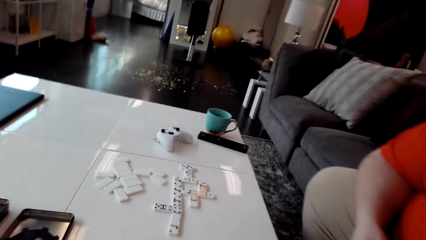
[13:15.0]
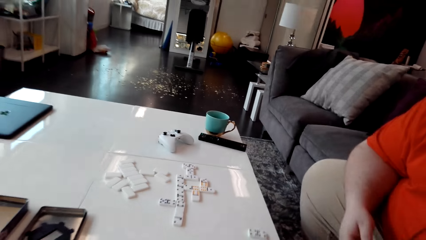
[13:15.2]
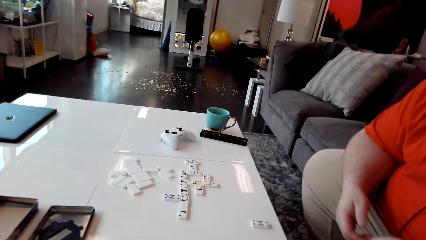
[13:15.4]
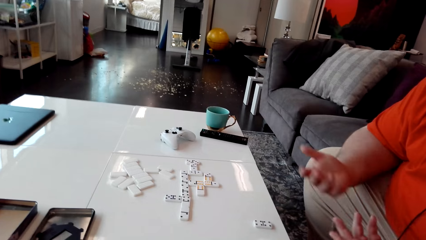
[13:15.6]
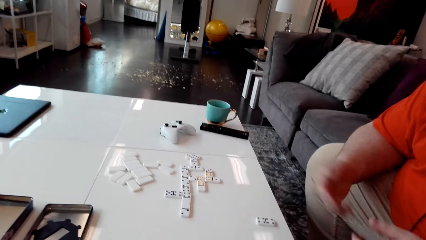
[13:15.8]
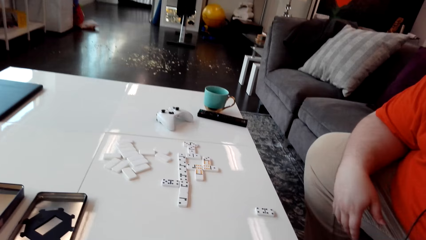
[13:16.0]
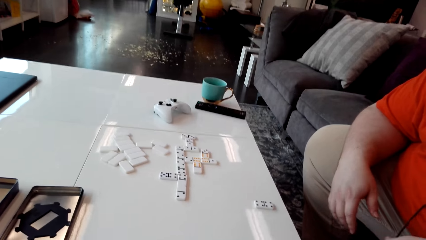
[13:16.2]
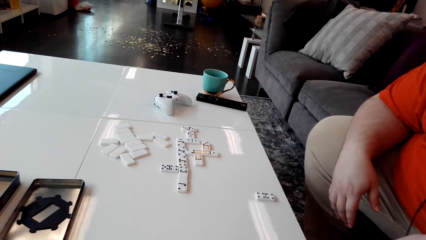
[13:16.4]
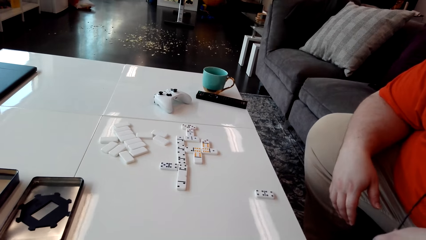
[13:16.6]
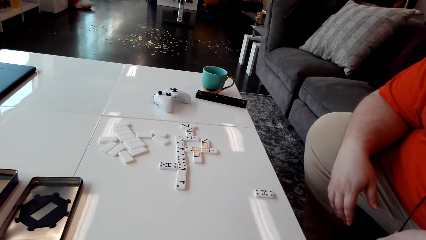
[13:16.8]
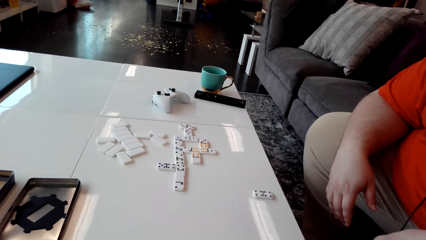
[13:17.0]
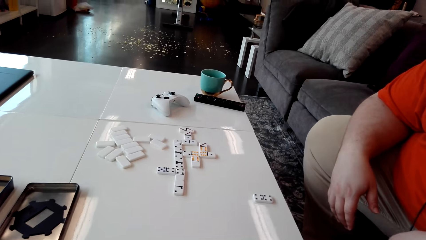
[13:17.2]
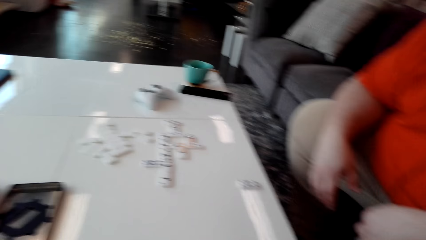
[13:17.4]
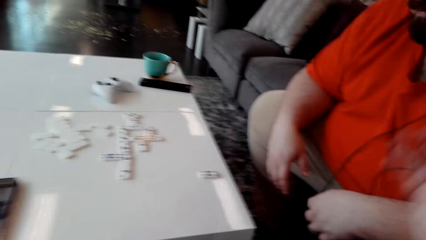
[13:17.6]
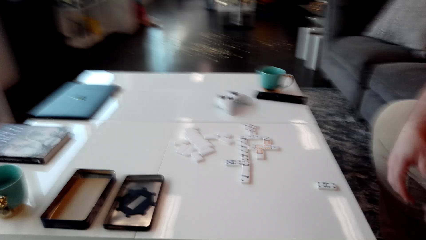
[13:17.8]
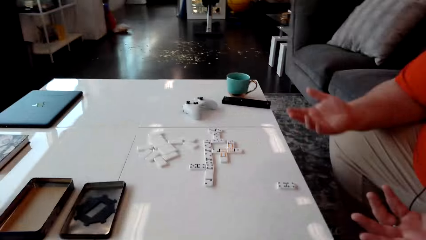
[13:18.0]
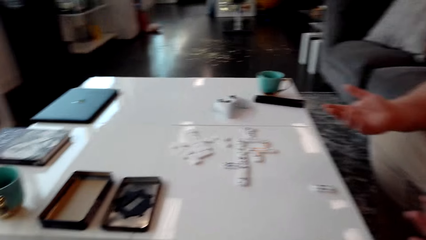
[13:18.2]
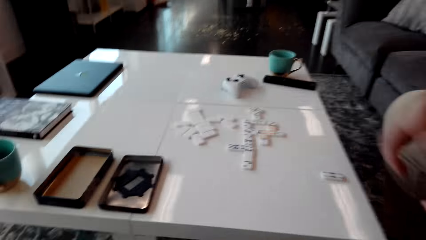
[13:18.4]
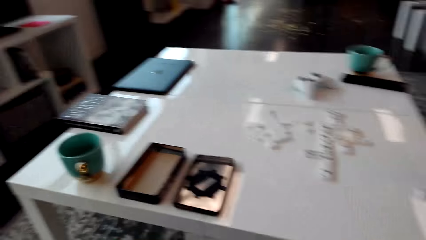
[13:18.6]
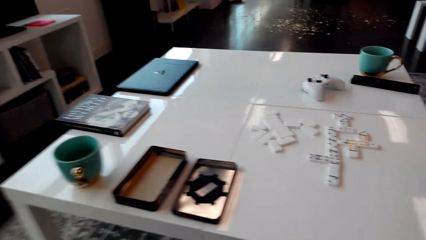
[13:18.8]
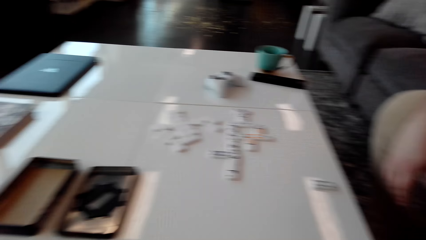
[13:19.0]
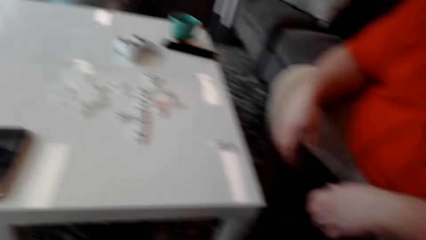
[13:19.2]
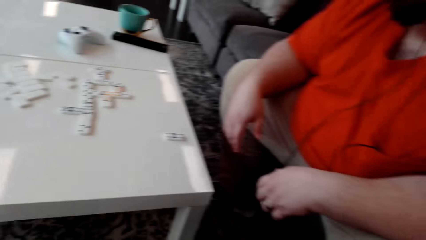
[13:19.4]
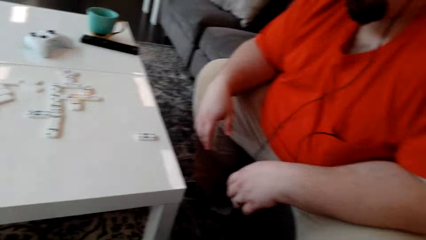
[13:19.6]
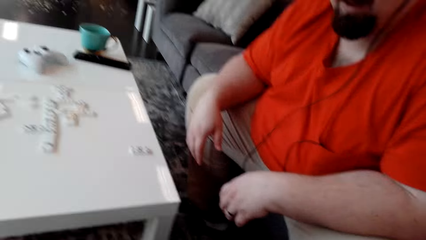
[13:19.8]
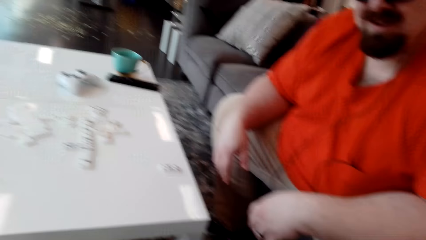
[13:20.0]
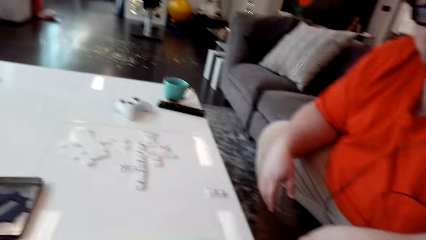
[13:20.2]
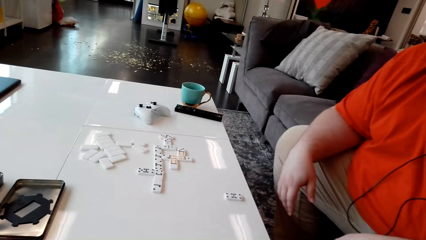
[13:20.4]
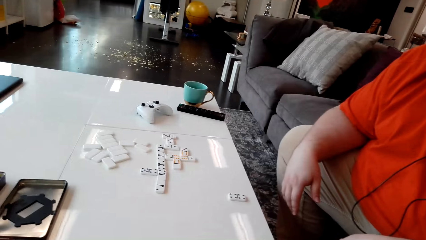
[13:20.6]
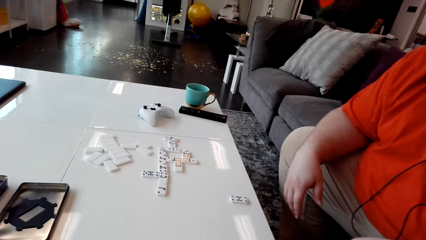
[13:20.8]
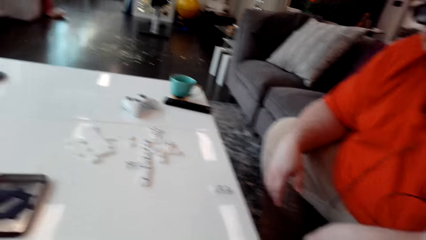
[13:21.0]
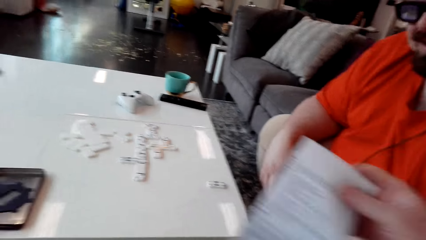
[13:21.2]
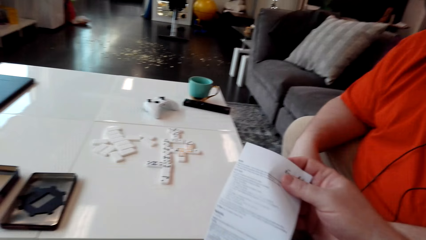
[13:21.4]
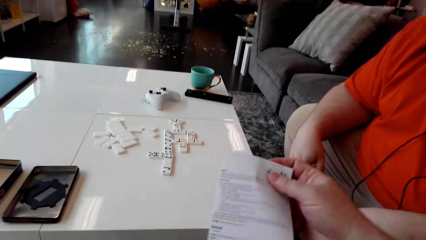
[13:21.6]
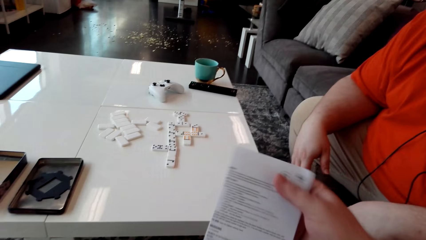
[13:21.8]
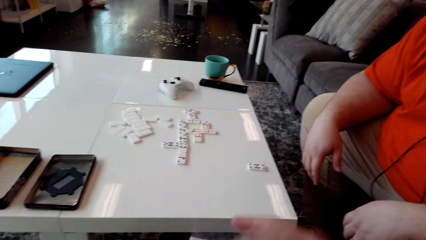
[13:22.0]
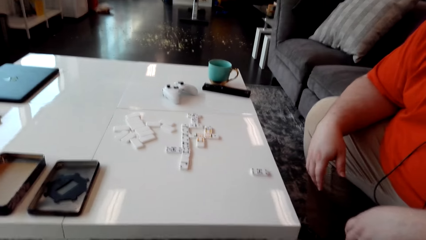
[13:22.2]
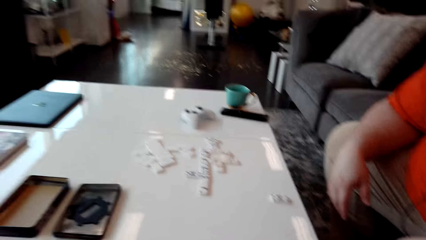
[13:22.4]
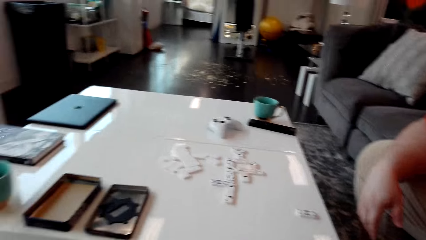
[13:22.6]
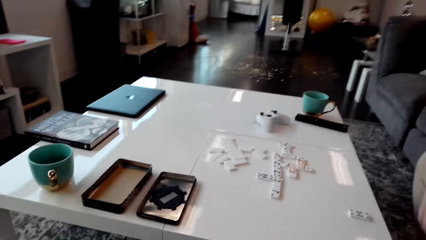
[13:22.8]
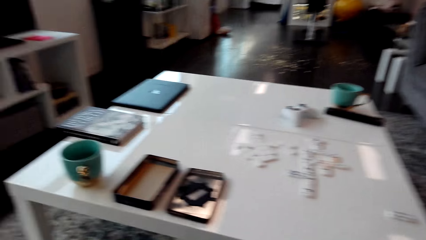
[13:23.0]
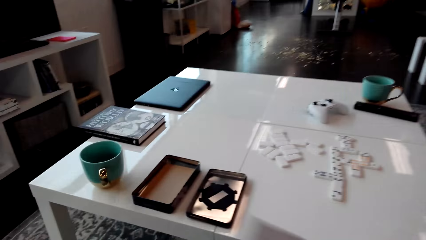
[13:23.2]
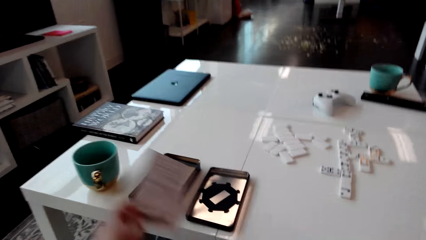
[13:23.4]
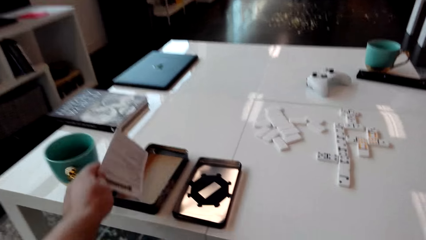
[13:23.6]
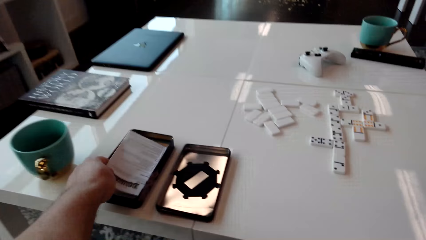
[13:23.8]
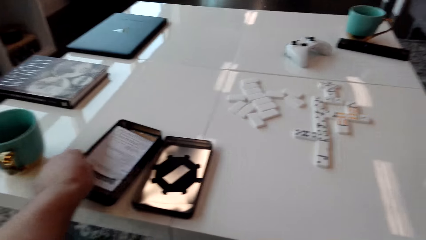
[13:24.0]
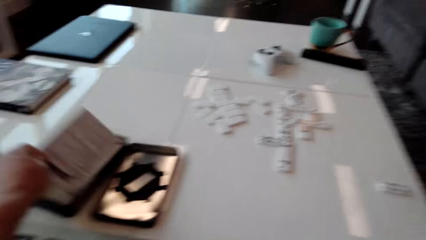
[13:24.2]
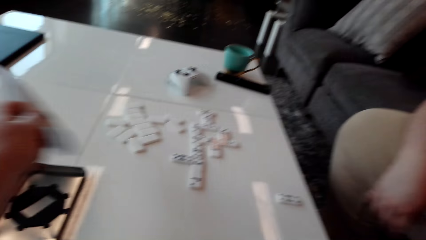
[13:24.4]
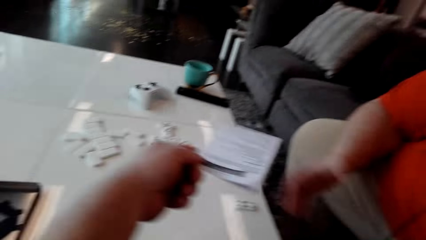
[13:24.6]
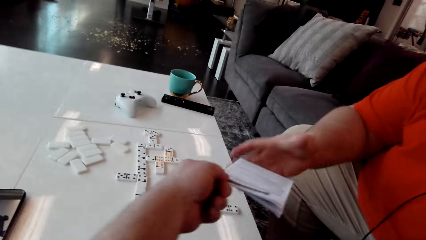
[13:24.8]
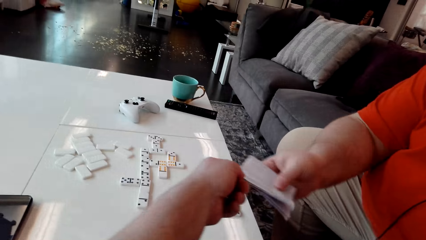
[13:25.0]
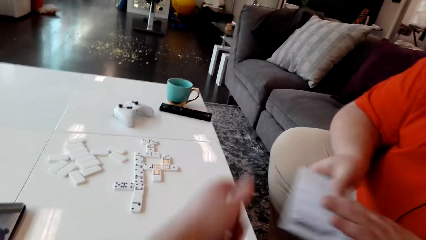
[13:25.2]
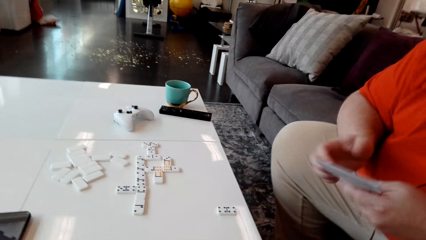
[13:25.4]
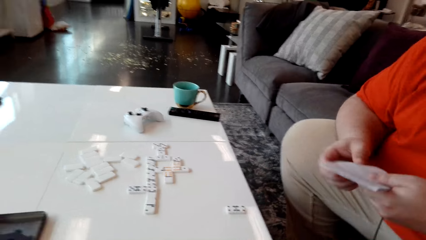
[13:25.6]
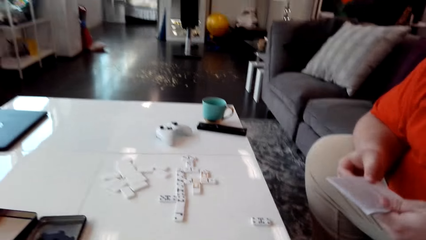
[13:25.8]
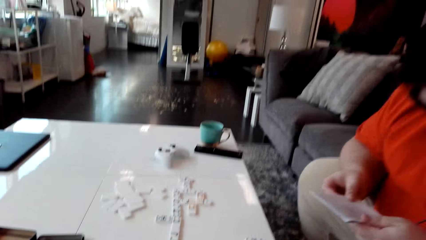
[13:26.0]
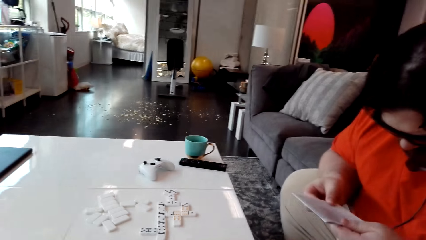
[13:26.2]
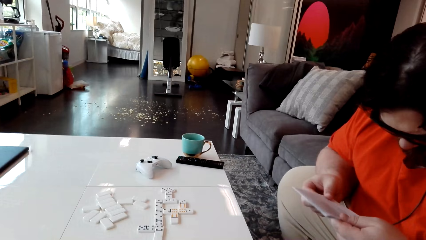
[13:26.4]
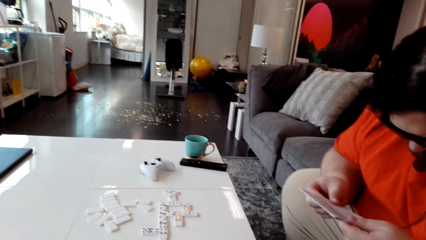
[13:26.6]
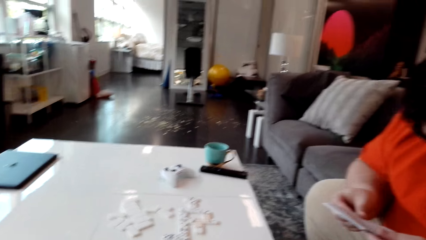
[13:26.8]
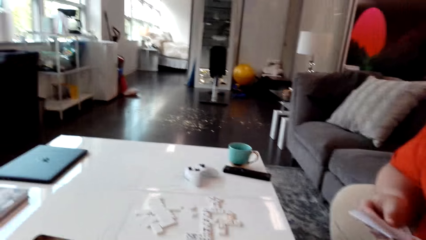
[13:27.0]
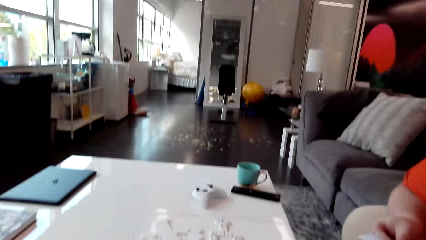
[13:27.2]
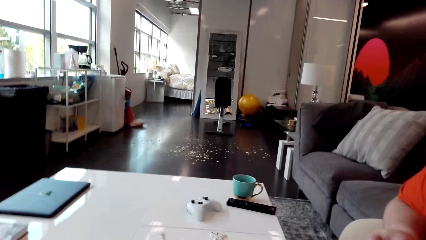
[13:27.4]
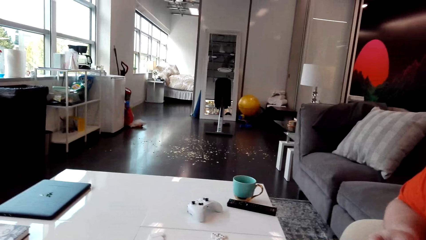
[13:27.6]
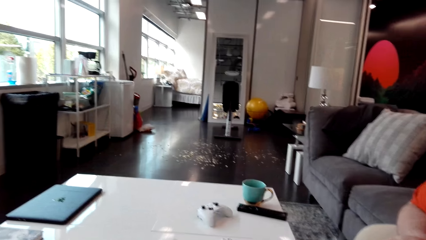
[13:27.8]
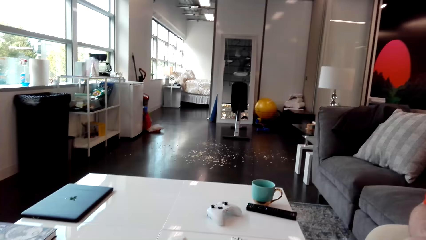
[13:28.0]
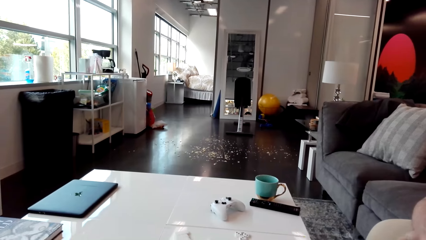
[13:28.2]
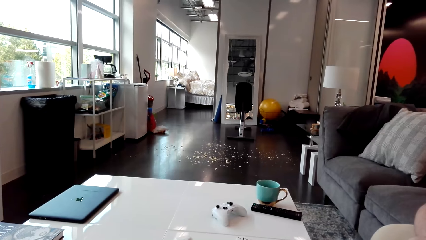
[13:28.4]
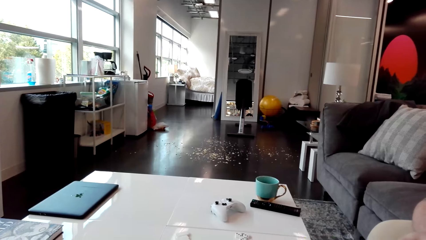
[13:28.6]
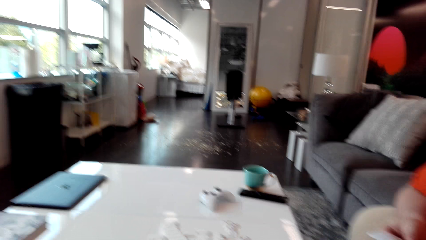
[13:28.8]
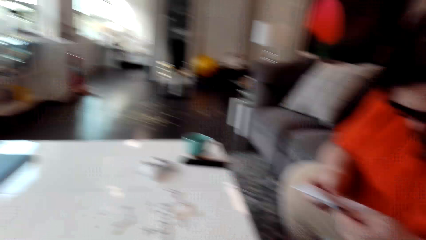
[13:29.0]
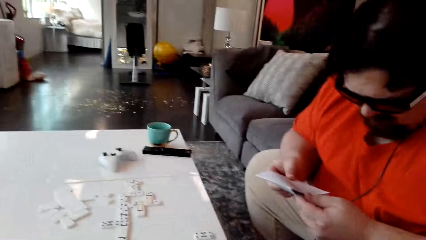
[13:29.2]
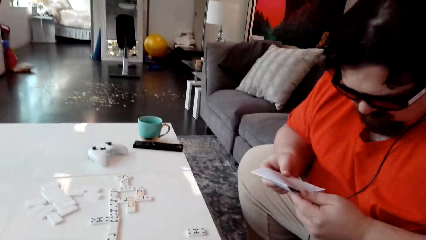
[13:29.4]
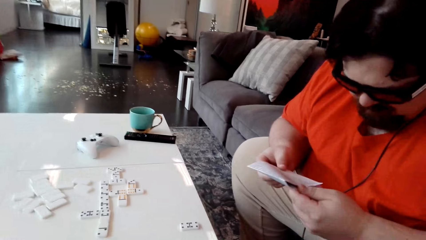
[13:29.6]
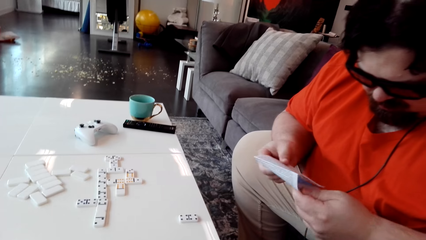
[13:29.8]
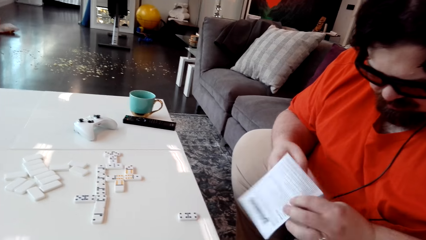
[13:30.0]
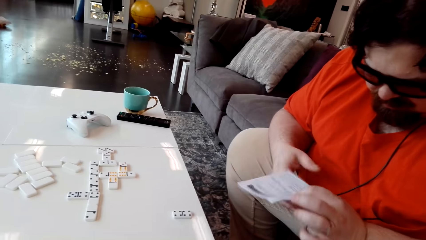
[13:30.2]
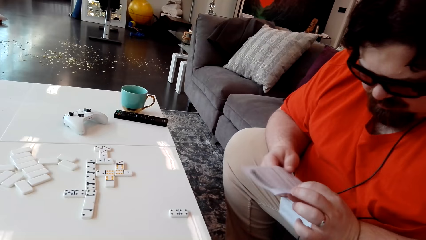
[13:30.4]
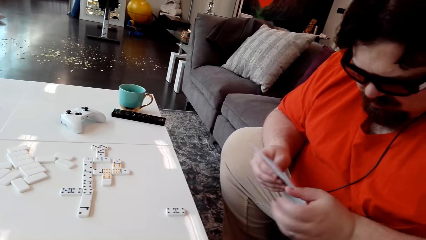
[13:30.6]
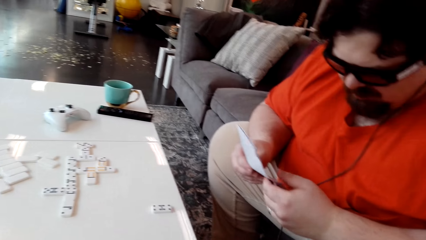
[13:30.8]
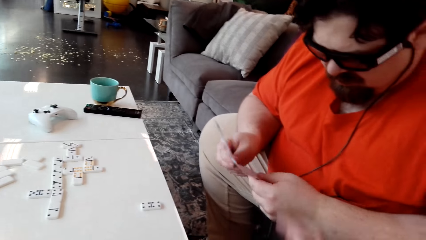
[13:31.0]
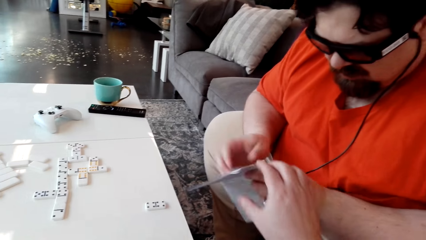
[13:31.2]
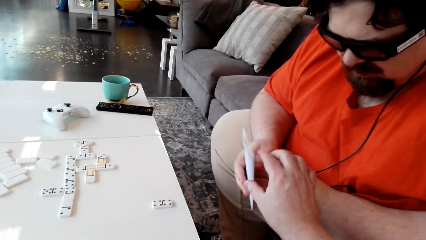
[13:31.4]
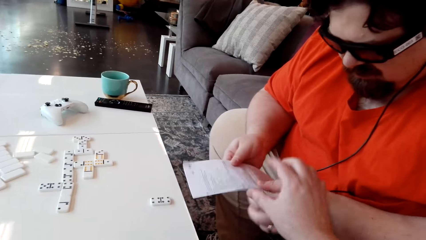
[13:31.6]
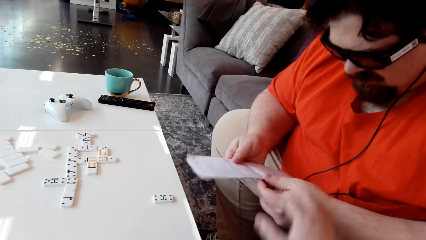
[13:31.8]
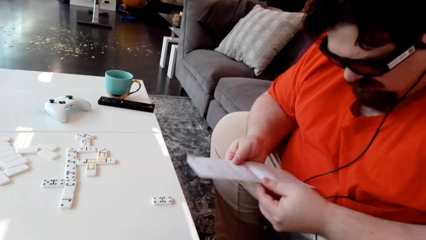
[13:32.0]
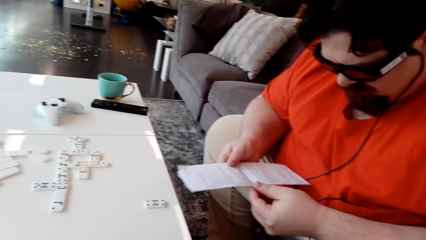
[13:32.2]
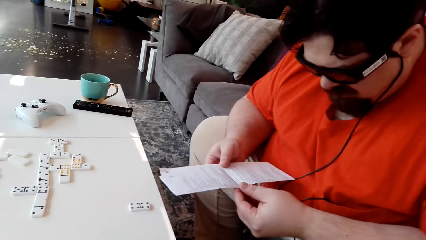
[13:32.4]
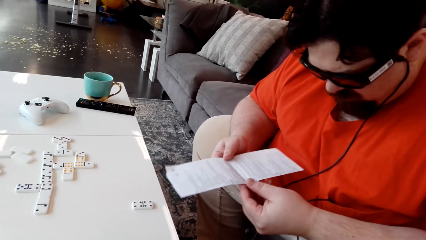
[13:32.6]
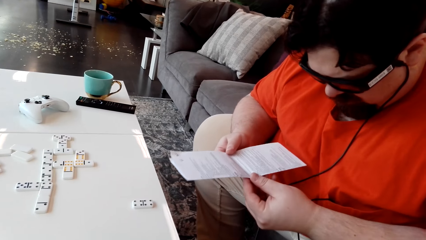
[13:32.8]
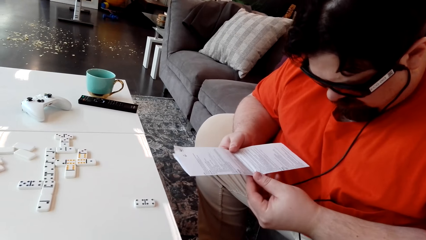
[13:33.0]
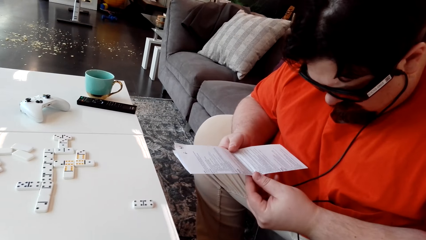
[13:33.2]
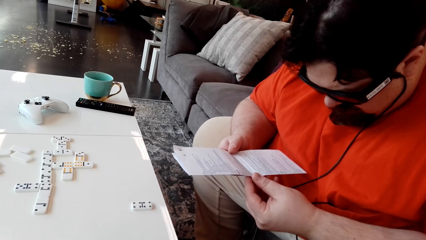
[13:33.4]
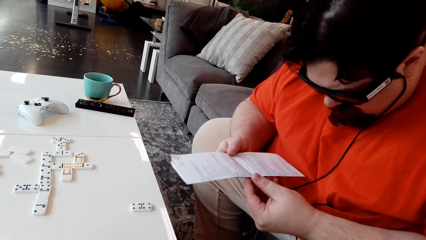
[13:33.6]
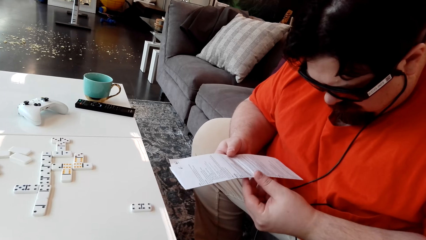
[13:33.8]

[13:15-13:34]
A man speaks with gestures. The camera wearer picks up the booklet manual or pamphlet. They hold the pamphlet, fold the booklet manual, put the booklet manual in the box, pick up the booklet manual, and give the booklet manual to the man. The man turns the pamphlet and reads the booklet manual. The camera wearer fixes the camera. The man unfolds the booklet manual and turns the booklet manual. The camera wearer moves their right hand and touches the booklet manual. The man reads the booklet manual.
